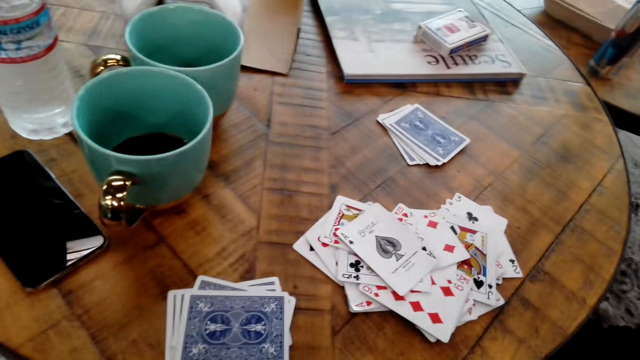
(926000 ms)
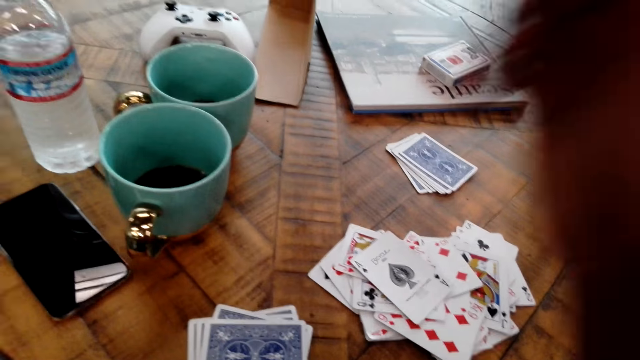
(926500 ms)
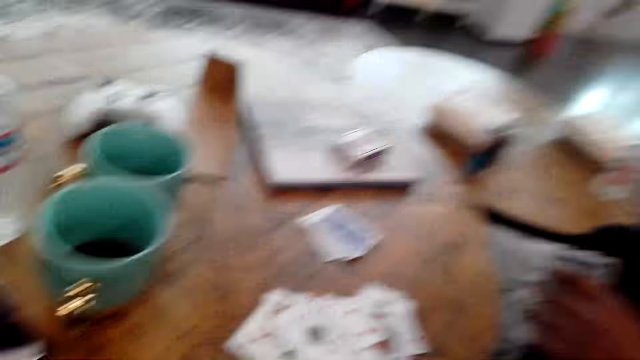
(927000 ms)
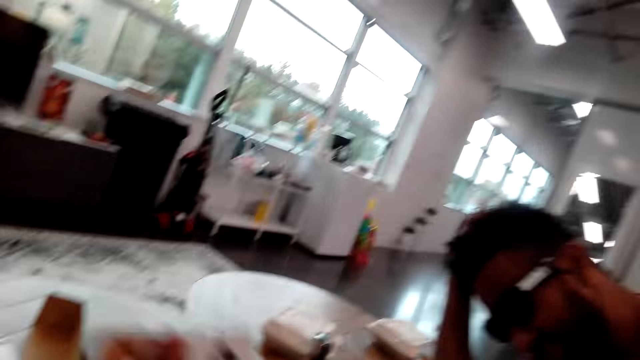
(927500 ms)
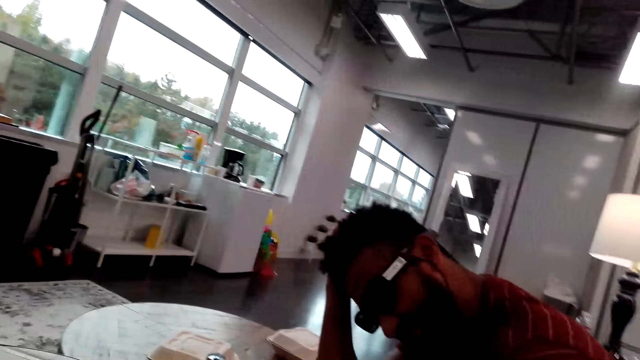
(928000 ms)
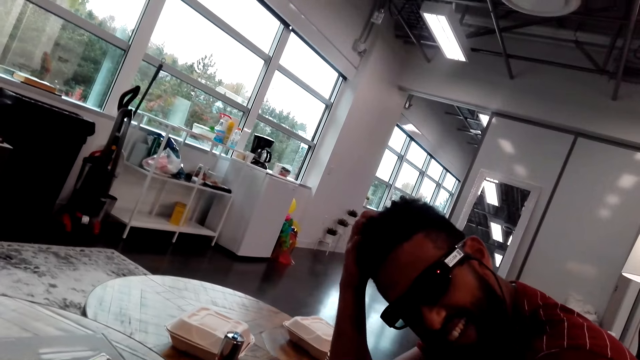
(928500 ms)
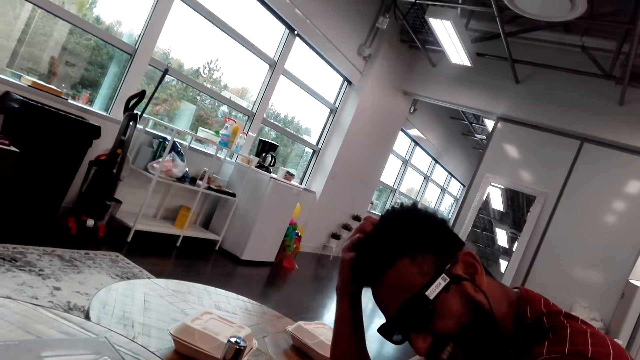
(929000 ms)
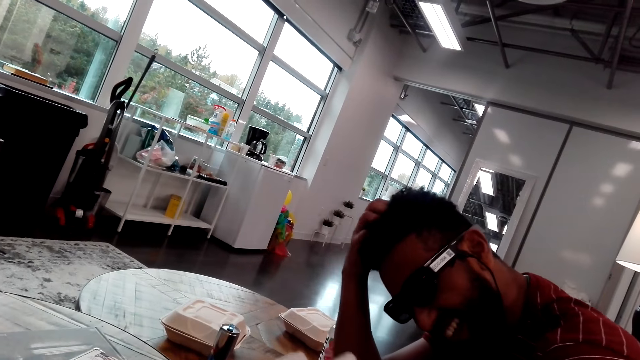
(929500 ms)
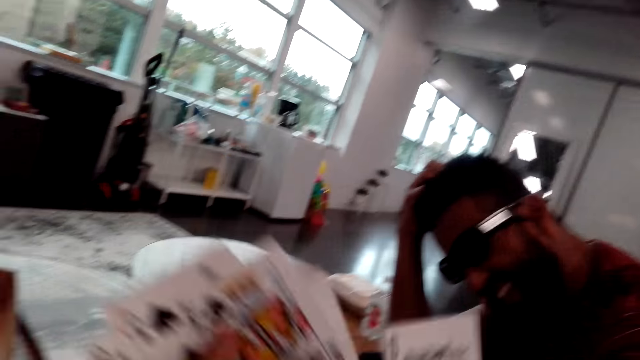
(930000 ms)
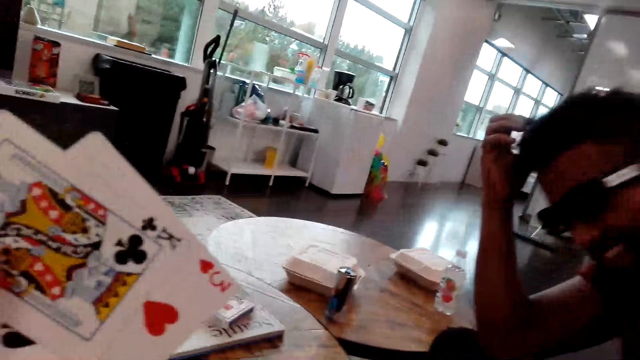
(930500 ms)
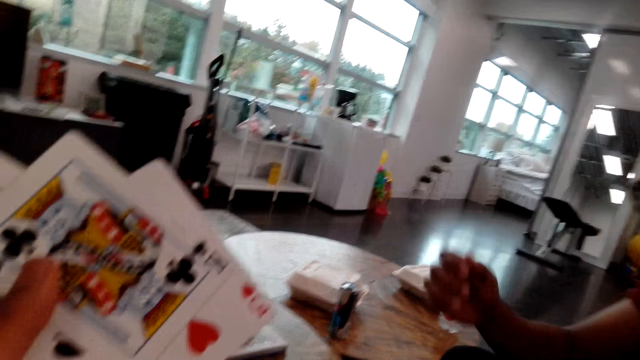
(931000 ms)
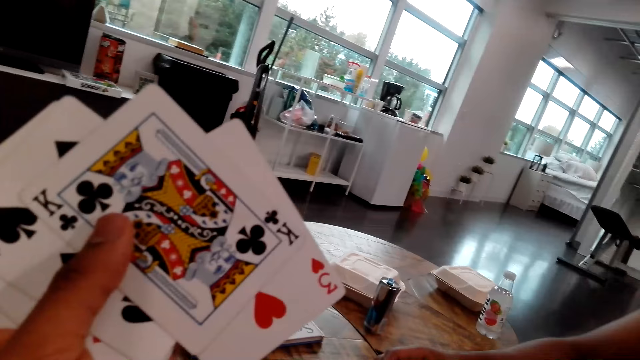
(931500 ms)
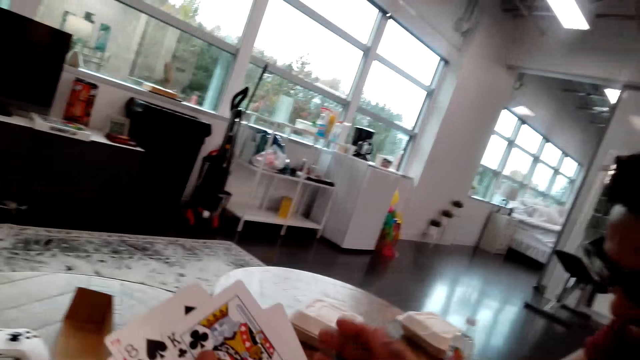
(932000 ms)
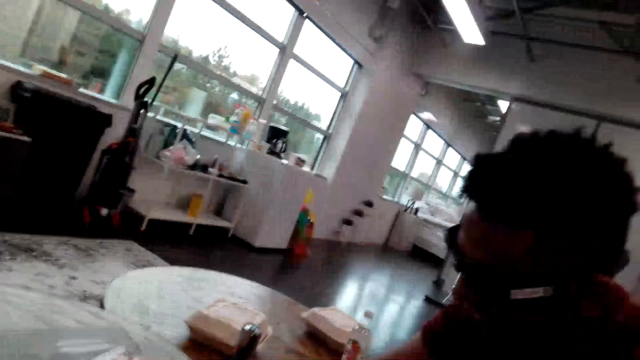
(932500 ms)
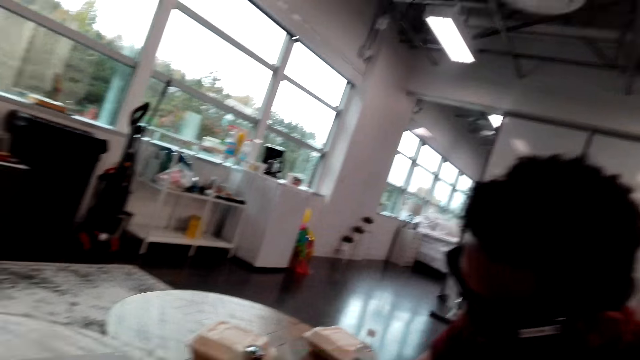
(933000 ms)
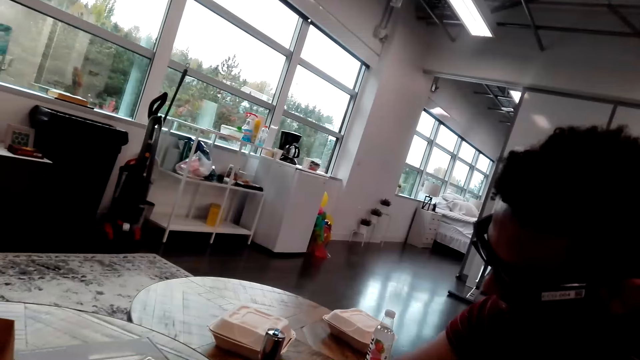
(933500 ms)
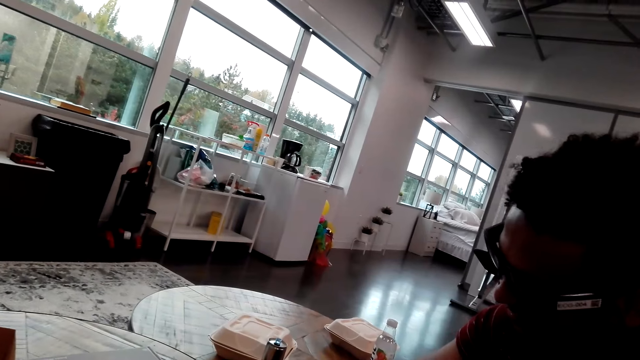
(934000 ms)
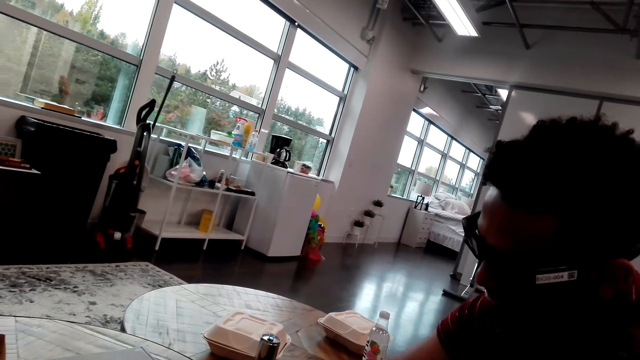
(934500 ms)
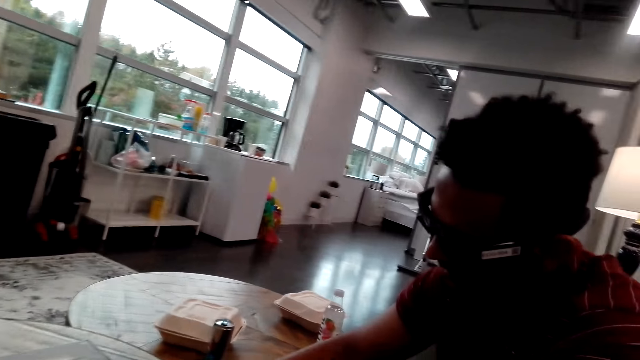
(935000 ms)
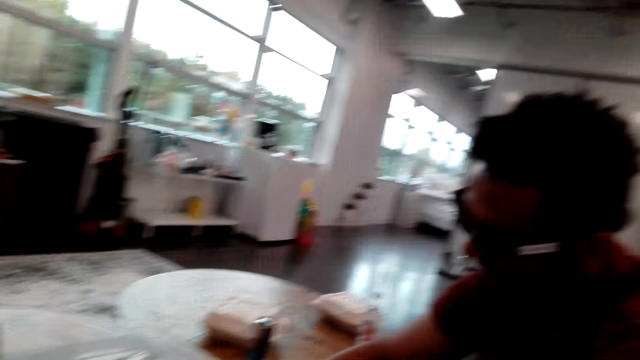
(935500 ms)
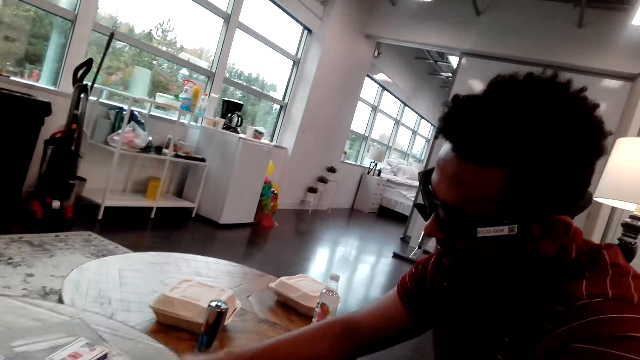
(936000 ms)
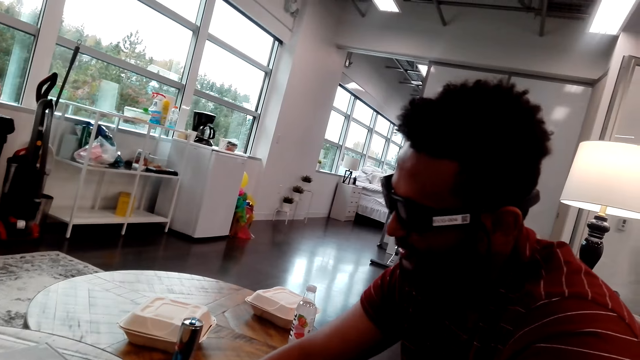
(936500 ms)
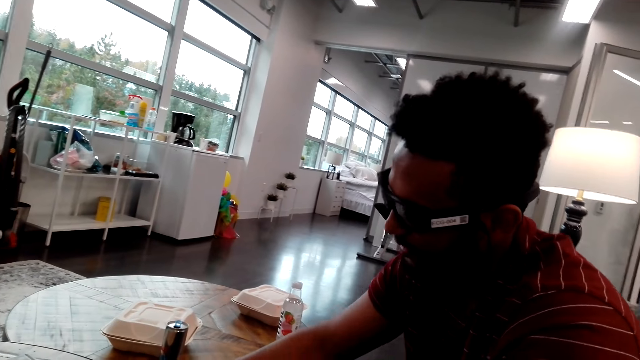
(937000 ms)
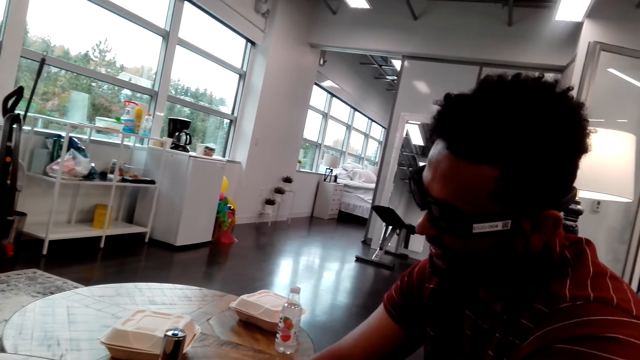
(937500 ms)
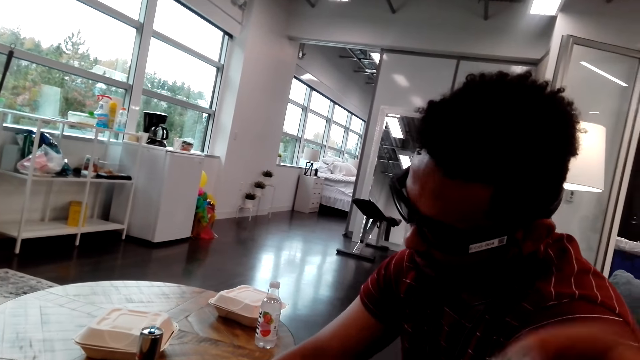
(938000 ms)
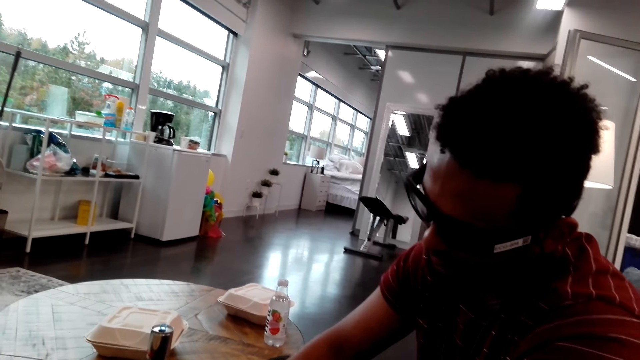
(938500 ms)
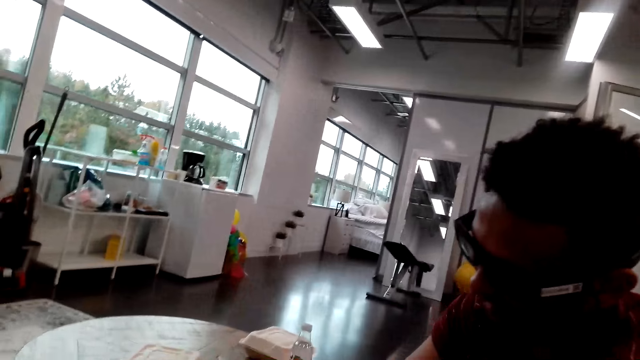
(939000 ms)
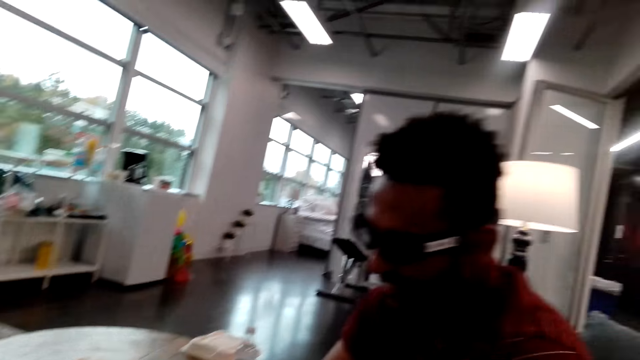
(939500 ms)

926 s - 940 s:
The camera wearer puts cards on the table. They play a card. A man scratches his hair. The camera wearer talks to the man. They raise a hand. The man lowers a hand. The camera wearer touches the playing cards. The man talks to the camera wearer. The camera wearer talks to the man.

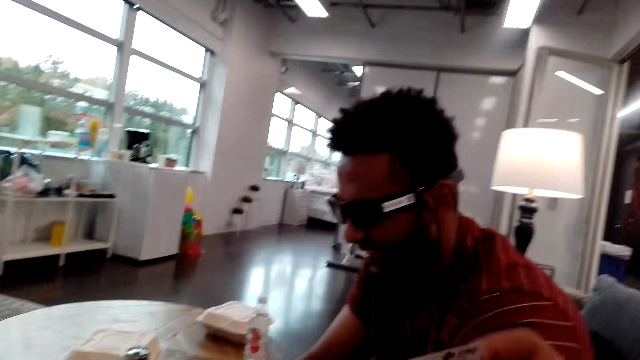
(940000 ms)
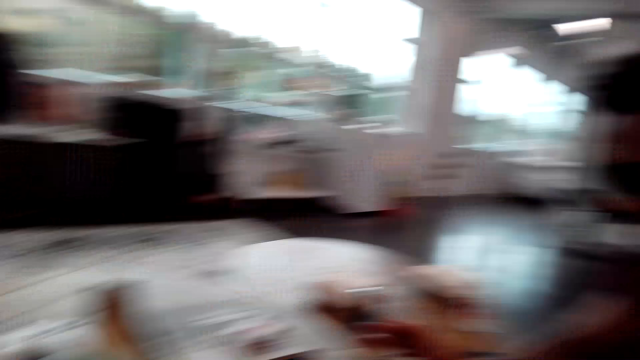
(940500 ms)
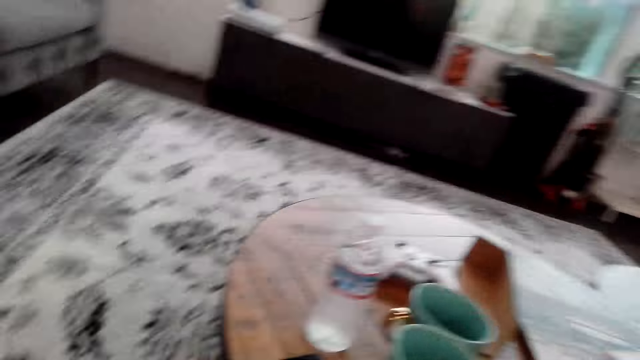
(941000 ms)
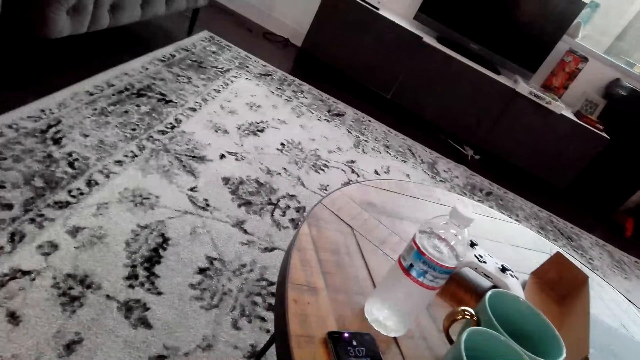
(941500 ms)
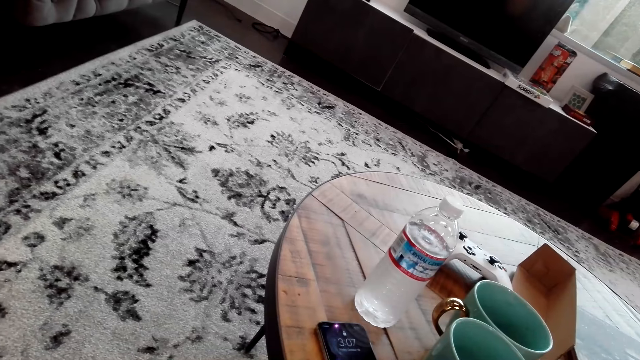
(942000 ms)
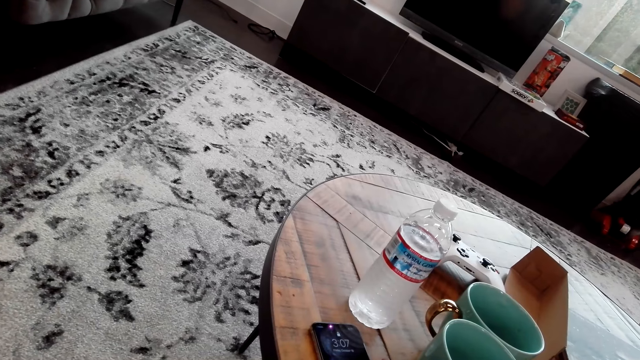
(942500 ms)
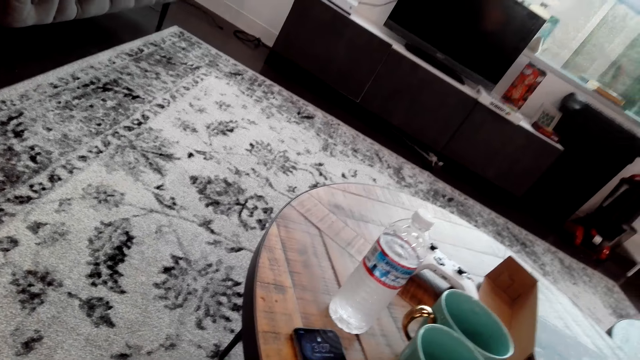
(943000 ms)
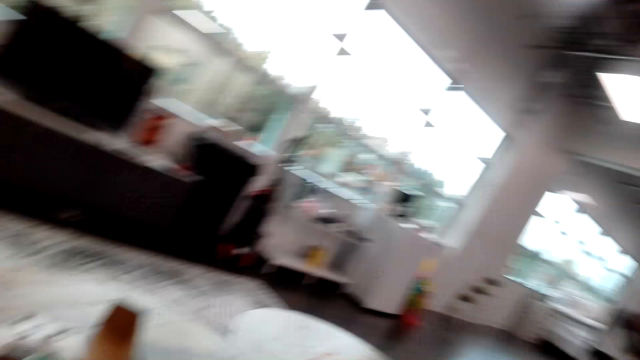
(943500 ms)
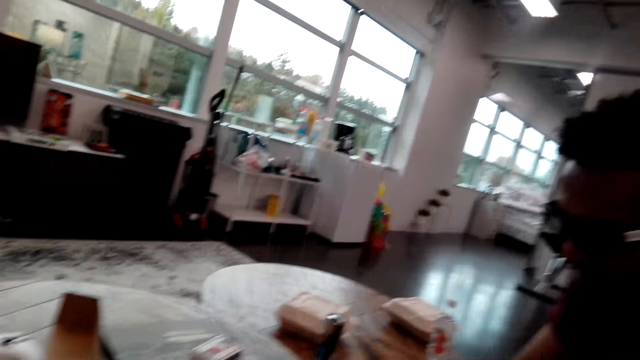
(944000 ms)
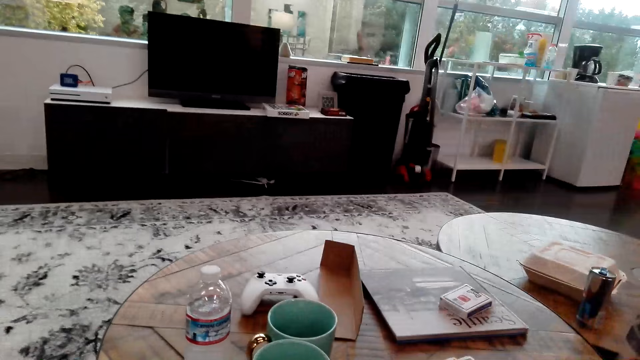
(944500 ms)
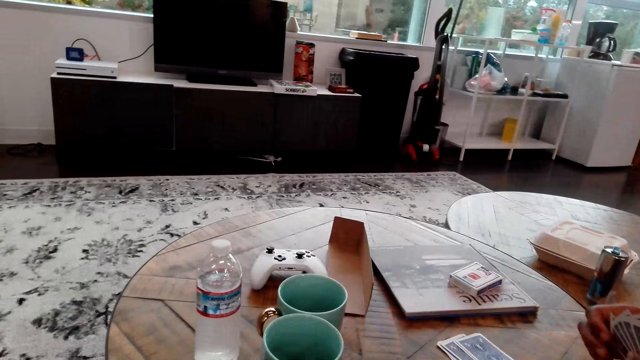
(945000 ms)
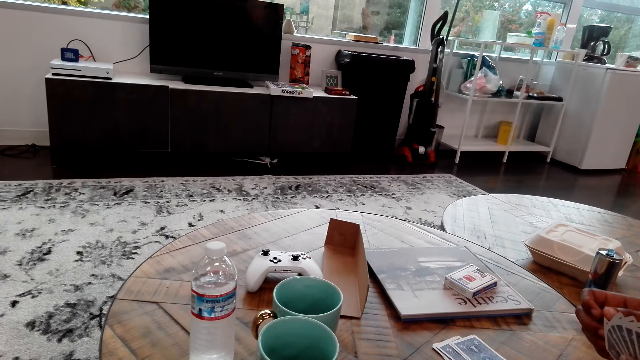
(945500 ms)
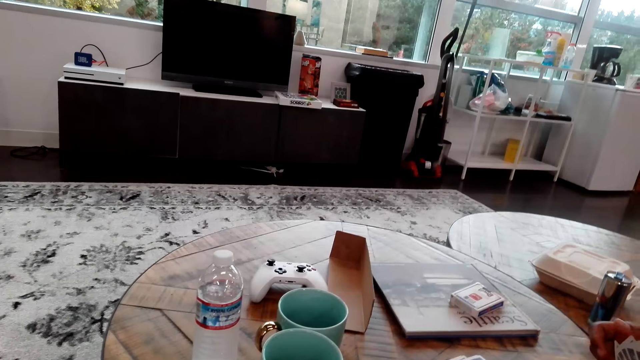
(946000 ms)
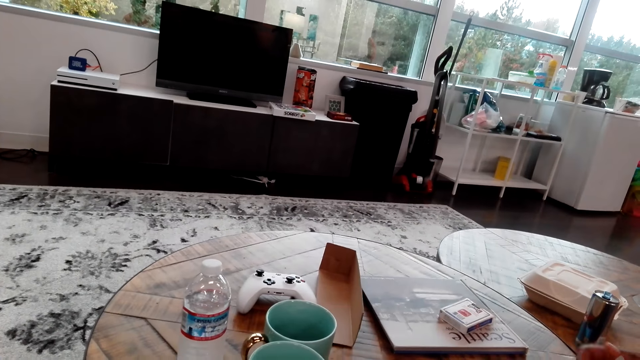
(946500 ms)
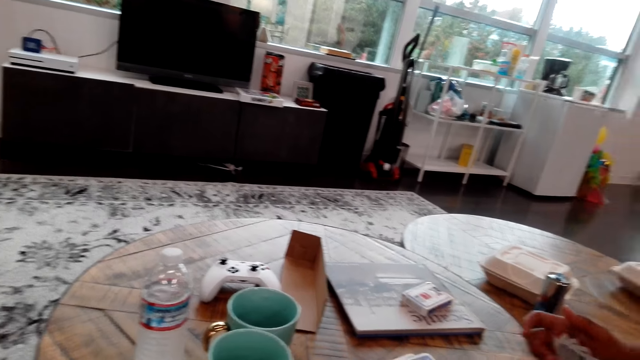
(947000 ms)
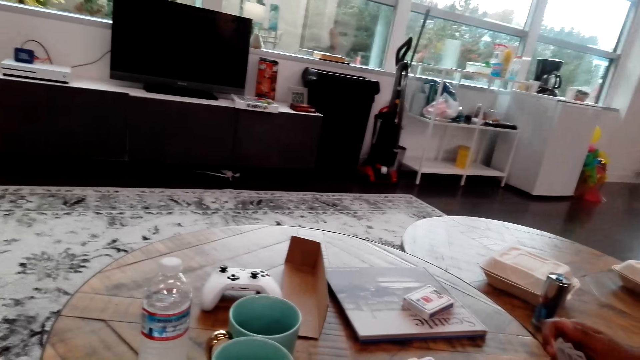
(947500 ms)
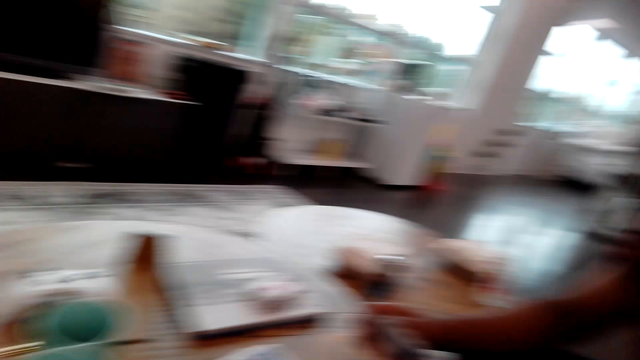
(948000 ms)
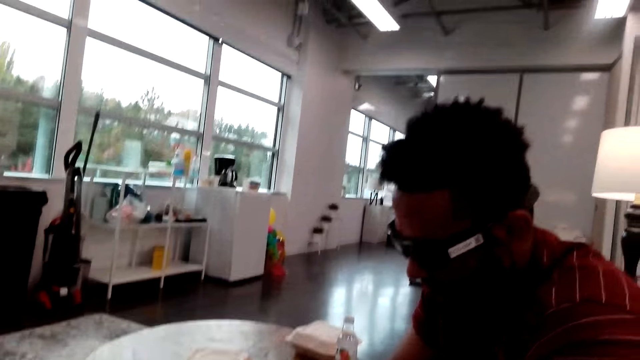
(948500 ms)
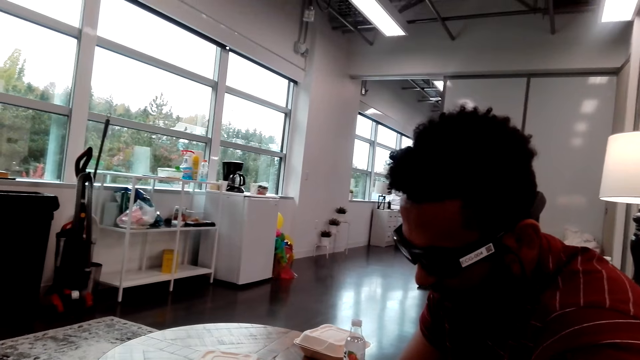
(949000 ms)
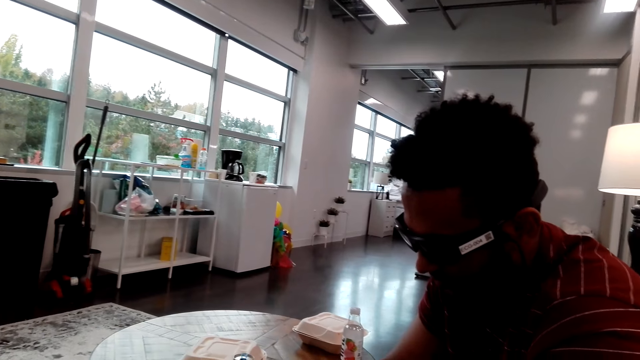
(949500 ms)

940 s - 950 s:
The camera wearer watches the background. A man spreads a card.
